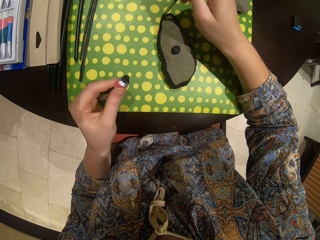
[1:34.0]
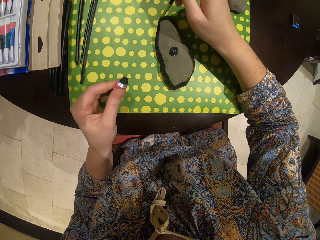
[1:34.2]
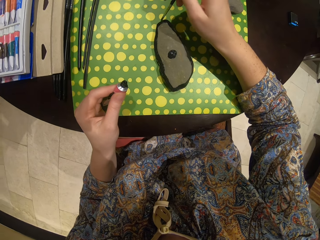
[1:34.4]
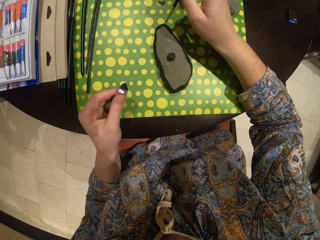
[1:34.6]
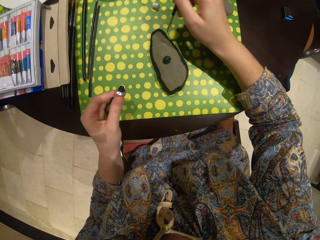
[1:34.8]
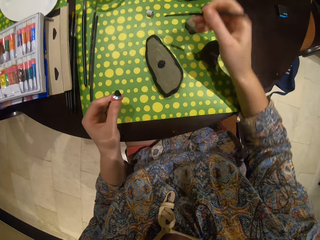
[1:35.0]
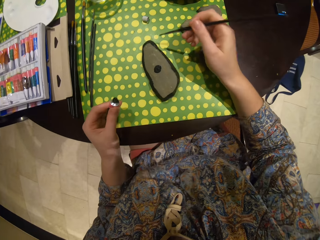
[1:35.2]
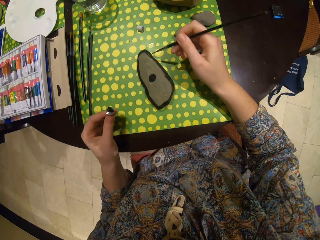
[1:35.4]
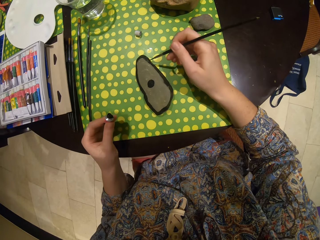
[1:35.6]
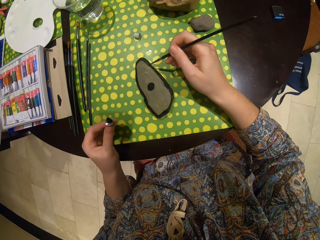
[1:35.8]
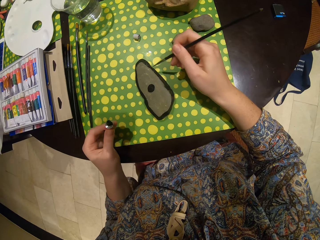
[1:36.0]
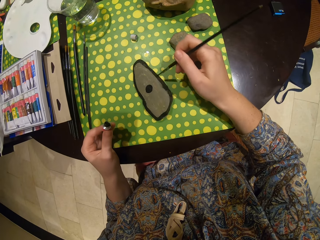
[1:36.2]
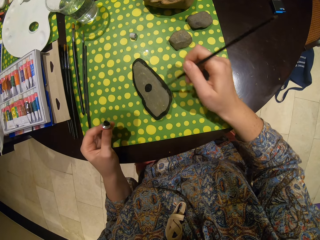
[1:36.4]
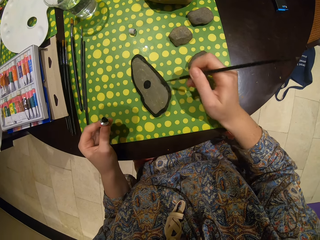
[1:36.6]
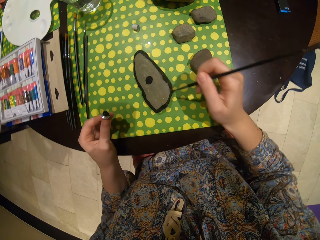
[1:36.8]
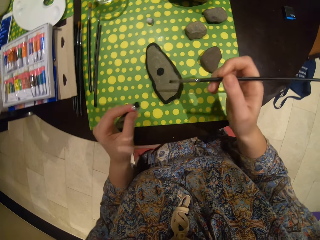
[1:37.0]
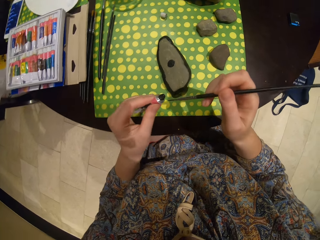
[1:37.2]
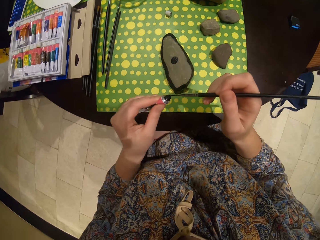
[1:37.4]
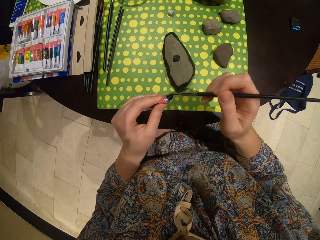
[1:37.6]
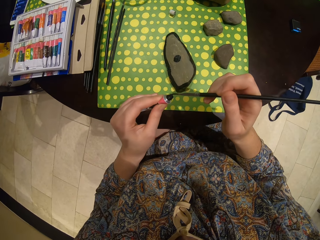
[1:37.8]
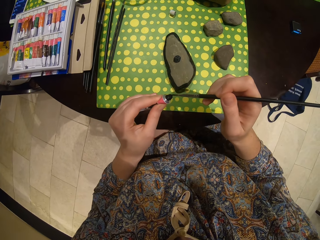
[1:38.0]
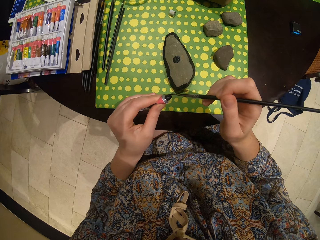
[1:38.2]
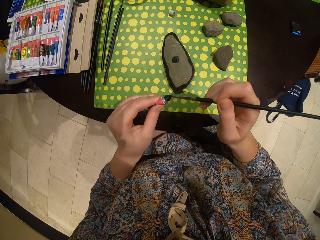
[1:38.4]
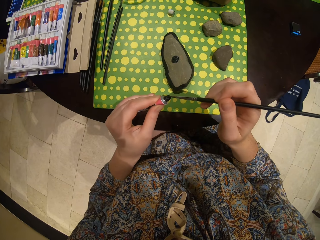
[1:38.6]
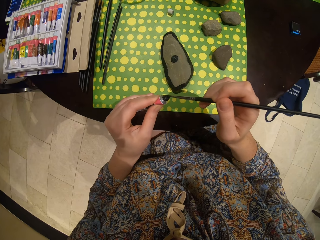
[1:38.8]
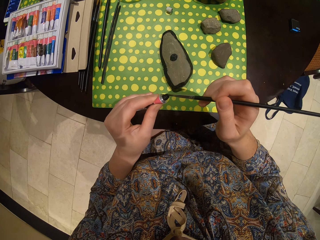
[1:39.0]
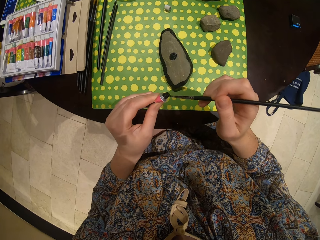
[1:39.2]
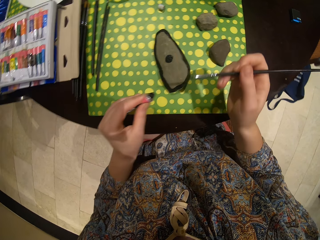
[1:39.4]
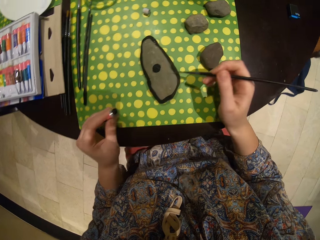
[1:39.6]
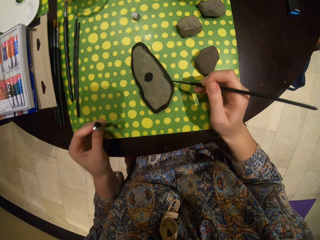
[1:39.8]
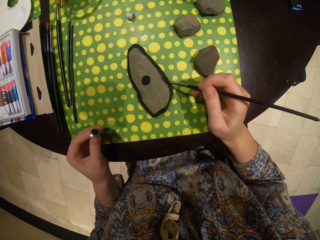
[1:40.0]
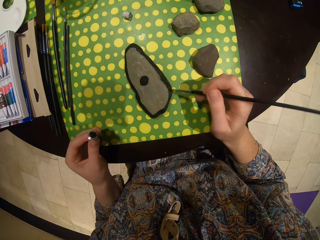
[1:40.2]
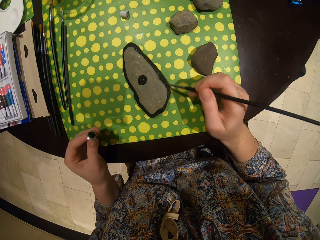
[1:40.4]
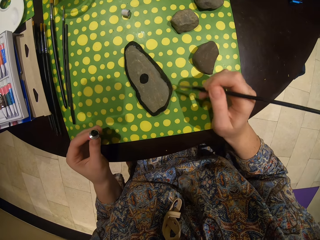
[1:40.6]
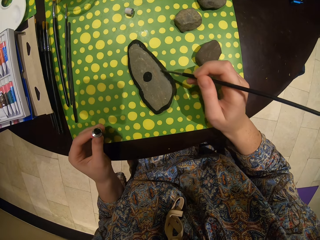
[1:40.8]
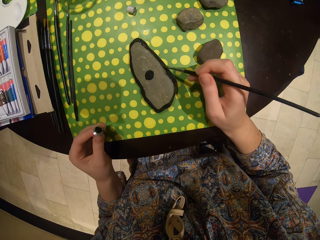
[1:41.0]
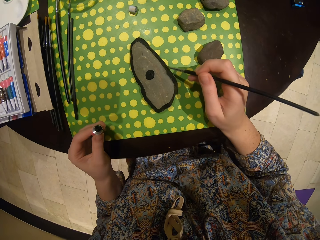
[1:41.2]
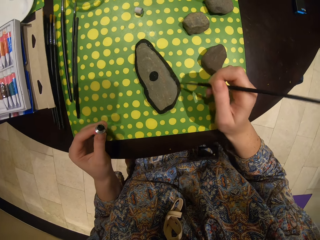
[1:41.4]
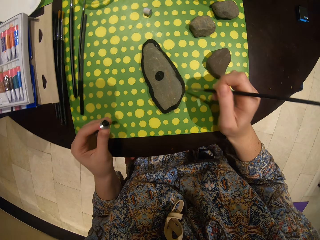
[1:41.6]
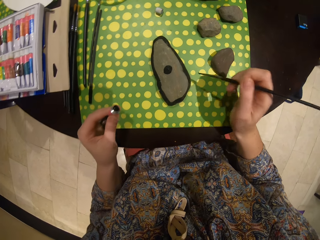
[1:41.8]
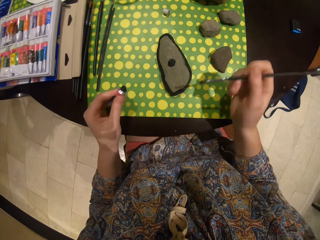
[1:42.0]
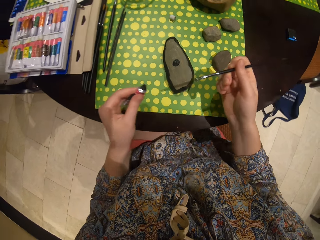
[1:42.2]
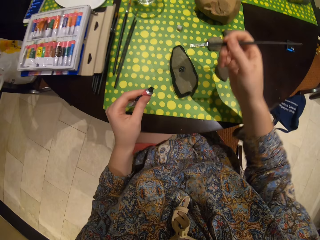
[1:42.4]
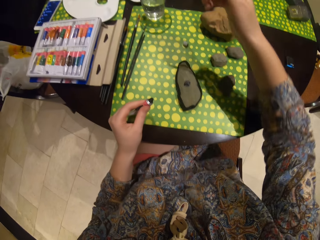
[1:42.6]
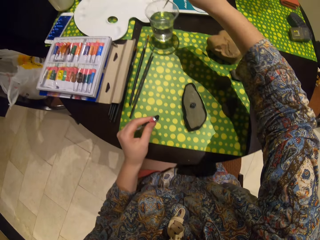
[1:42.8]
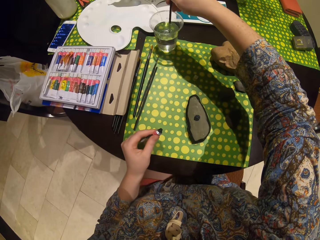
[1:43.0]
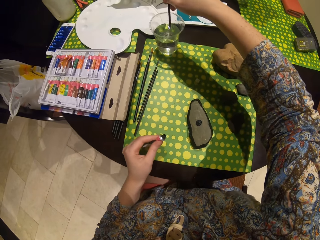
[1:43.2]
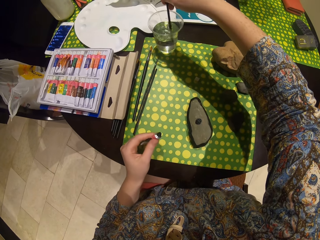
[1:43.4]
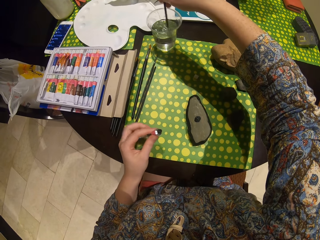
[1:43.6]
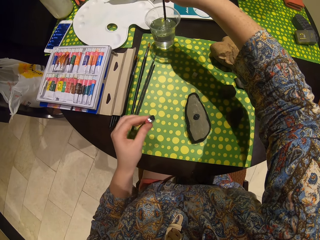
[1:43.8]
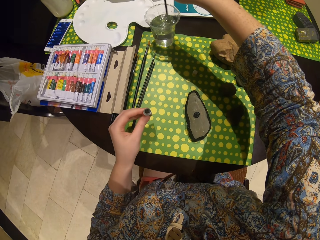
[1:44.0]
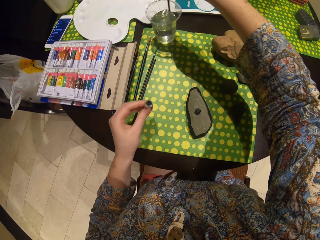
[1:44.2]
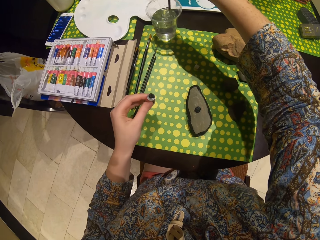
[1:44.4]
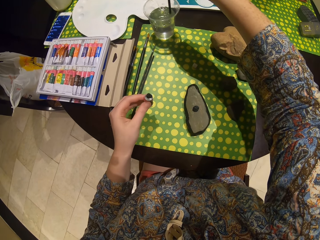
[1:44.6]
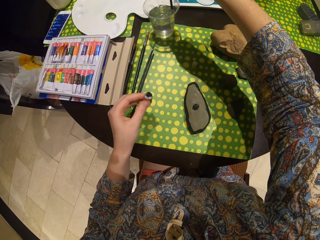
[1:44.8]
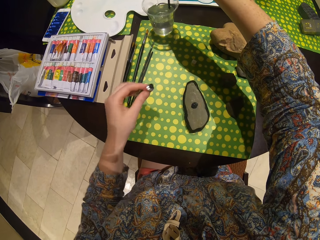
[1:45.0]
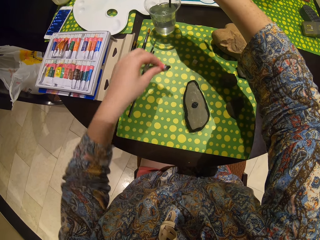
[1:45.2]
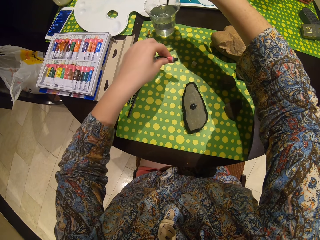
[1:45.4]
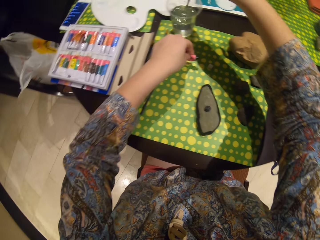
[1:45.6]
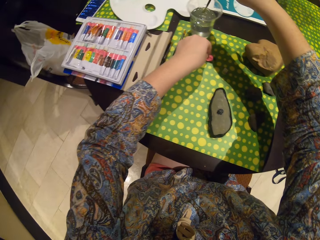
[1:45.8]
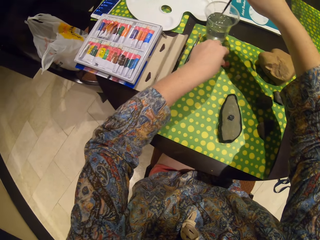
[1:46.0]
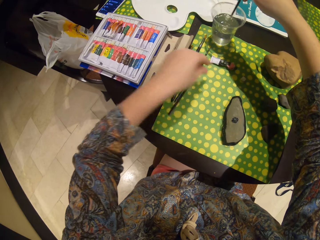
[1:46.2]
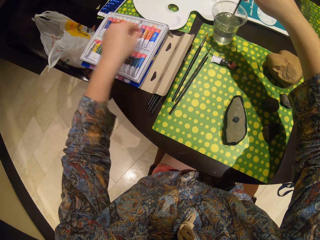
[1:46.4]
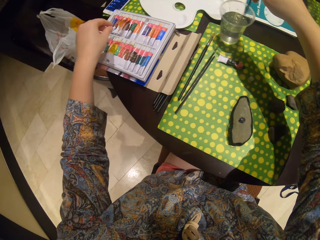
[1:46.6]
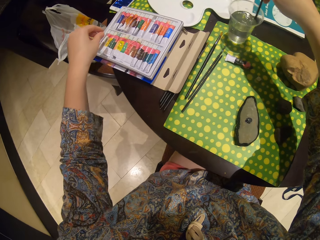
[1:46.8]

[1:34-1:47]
The camera wearer dips the pen in the paint. They take the paint with a paint brush. They paint the stone. They dip the brush in the water. They put the paint on the table.

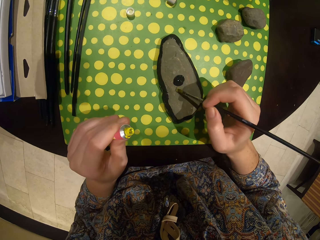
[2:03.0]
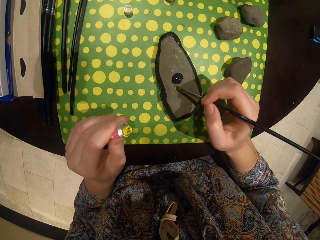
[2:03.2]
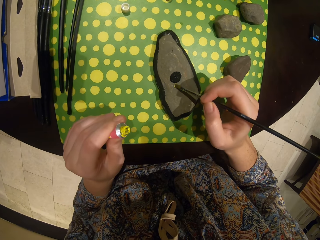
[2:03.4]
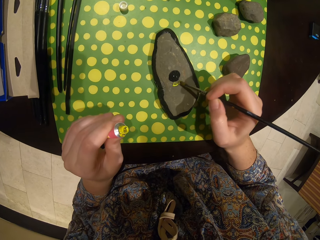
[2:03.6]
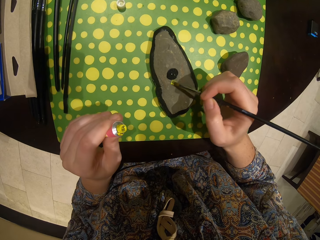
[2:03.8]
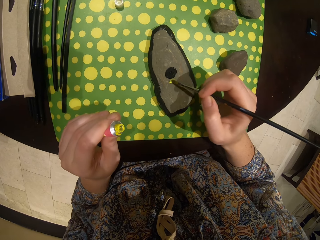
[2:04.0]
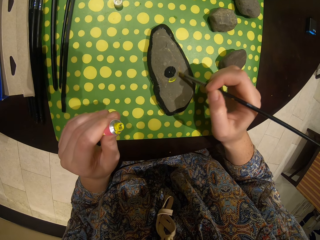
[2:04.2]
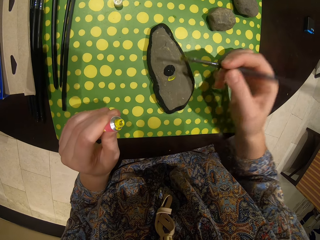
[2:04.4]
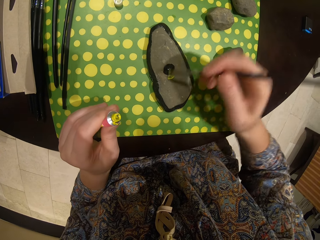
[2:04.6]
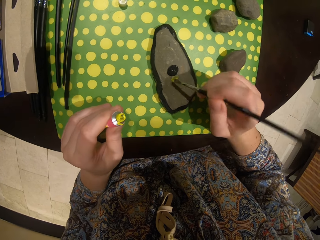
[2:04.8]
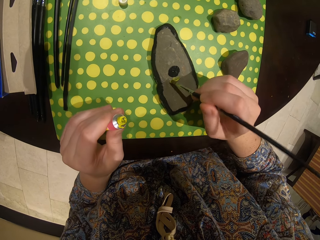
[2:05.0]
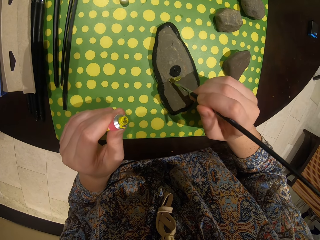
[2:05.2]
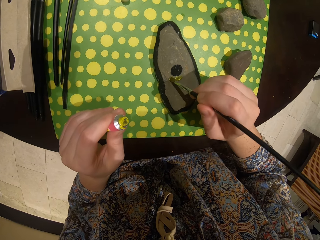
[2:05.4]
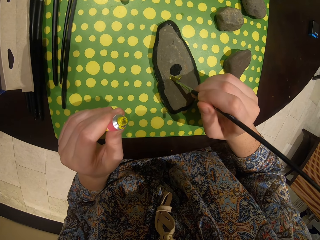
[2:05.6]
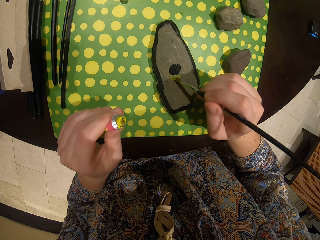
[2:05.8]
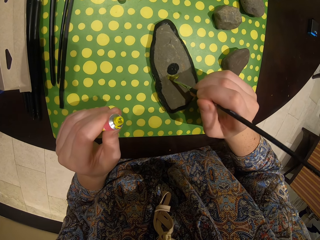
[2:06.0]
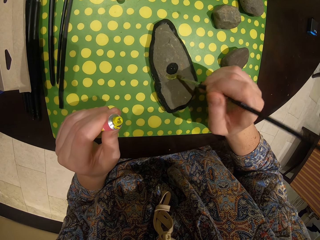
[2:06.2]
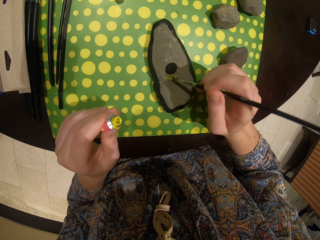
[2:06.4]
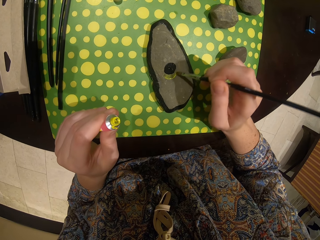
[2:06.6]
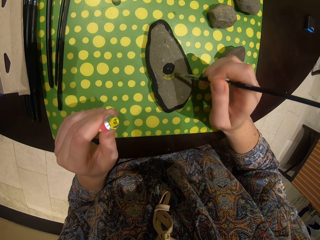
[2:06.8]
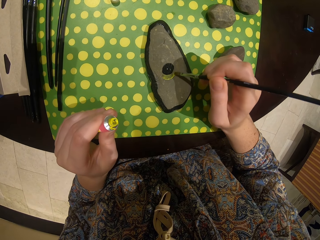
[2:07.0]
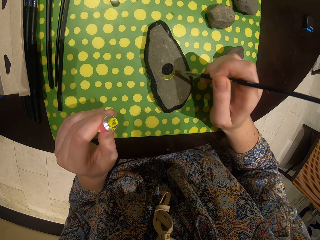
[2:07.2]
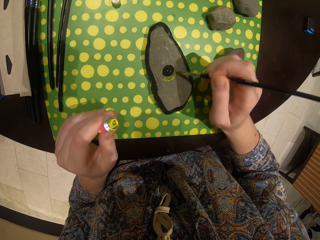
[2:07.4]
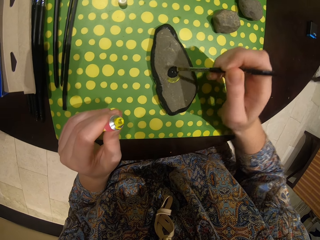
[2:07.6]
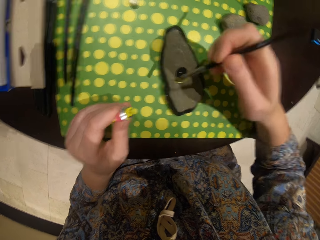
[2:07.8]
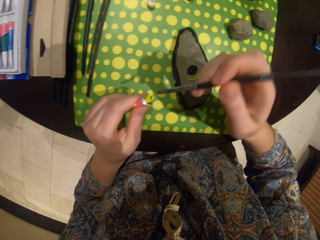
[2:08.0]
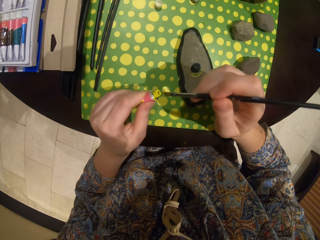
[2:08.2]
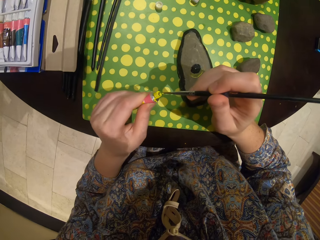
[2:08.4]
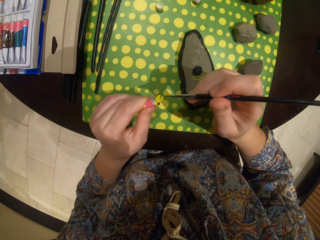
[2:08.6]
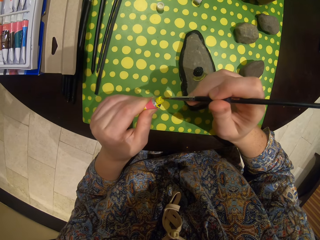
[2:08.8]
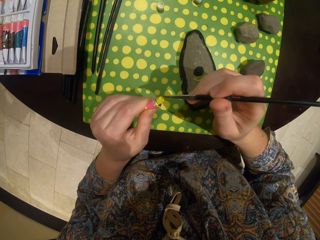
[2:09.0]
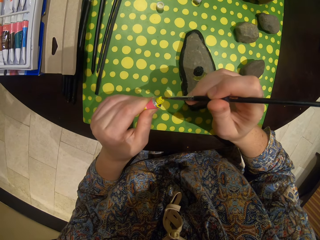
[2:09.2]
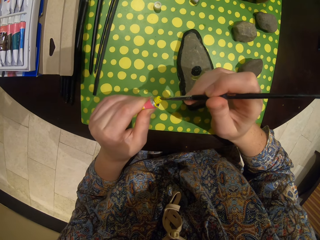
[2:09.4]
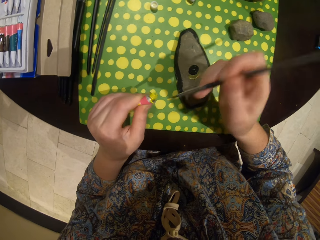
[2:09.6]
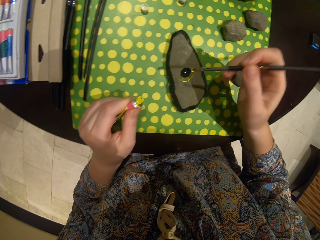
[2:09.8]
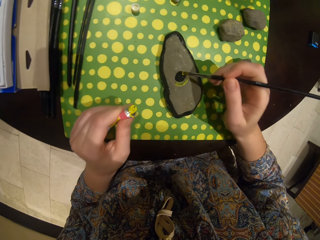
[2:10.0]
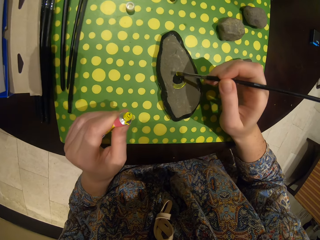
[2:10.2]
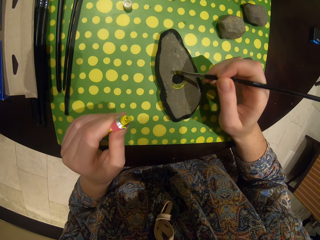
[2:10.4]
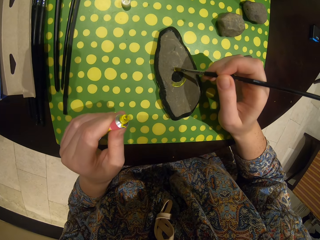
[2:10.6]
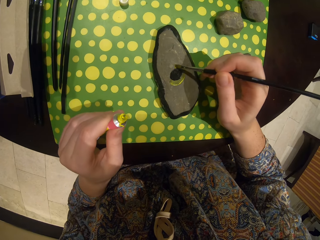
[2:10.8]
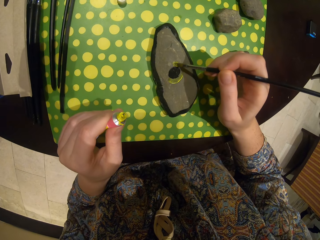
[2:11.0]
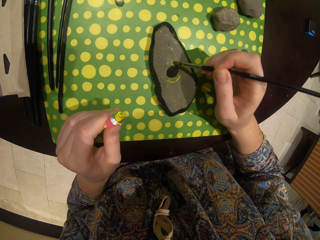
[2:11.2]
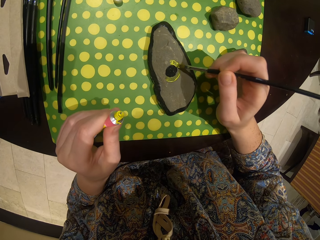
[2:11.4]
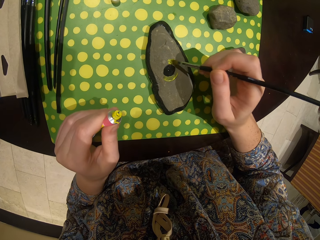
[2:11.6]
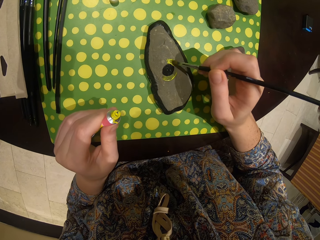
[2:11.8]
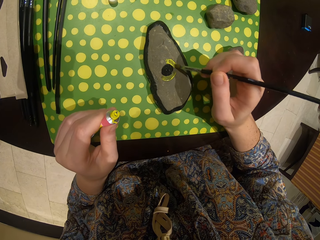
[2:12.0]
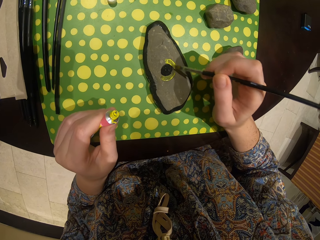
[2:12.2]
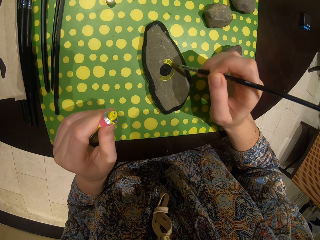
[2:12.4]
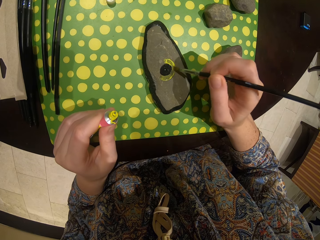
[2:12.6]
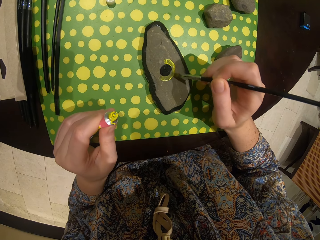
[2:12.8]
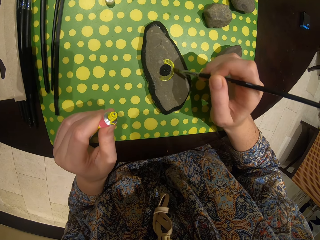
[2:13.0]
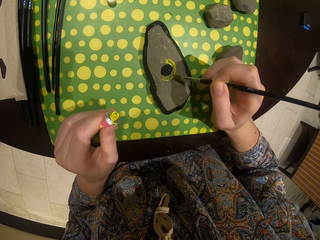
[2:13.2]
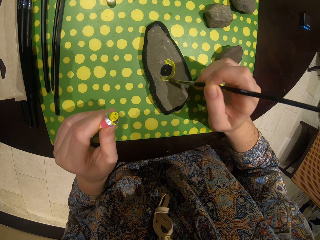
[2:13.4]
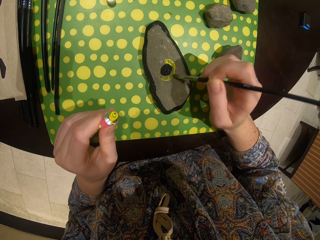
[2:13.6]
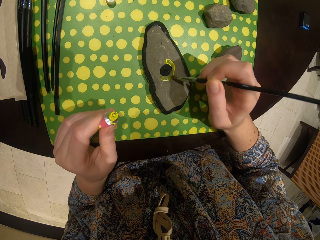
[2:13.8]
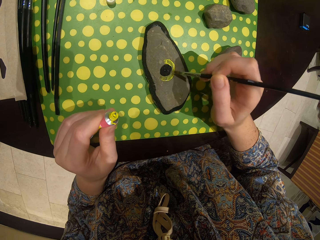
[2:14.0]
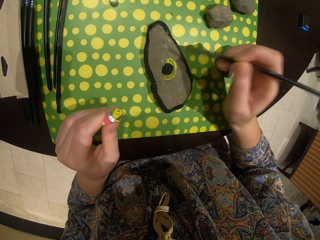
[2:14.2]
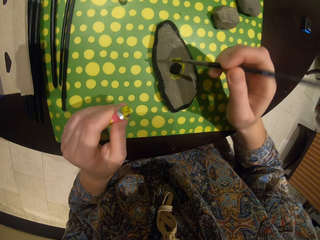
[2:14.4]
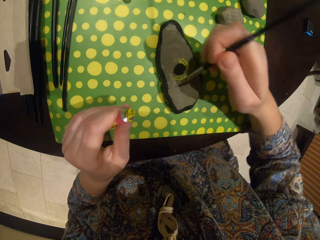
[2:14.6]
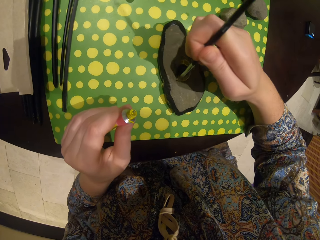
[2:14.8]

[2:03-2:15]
The camera wearer paints the stone. They dip the pen in the paint. They take the paint with a paint brush. They paint the stone.
